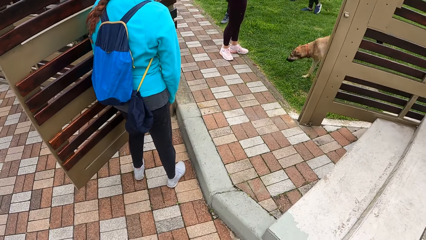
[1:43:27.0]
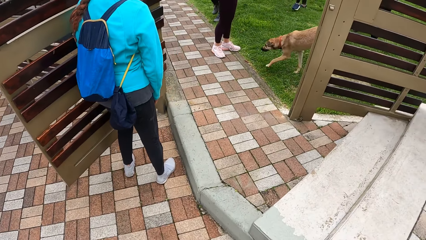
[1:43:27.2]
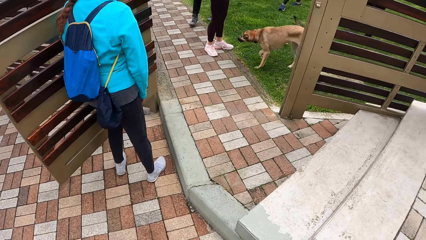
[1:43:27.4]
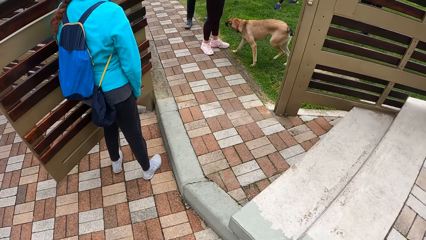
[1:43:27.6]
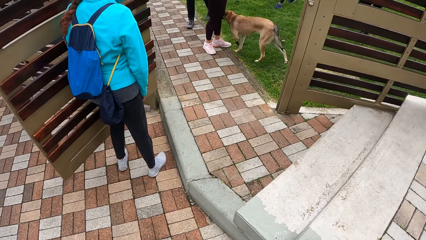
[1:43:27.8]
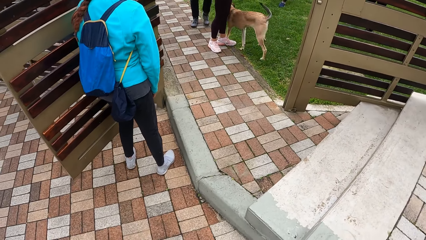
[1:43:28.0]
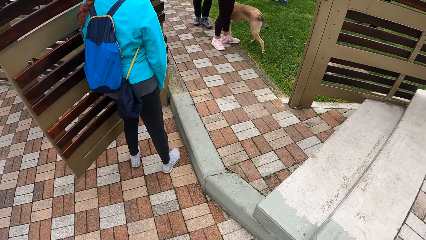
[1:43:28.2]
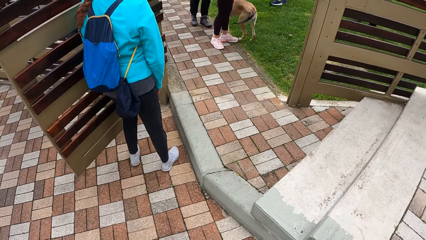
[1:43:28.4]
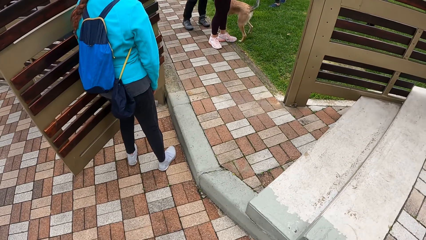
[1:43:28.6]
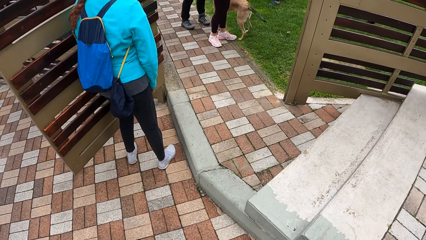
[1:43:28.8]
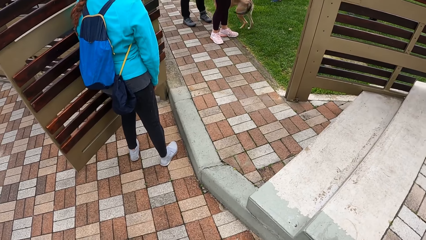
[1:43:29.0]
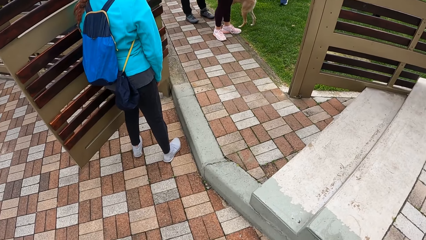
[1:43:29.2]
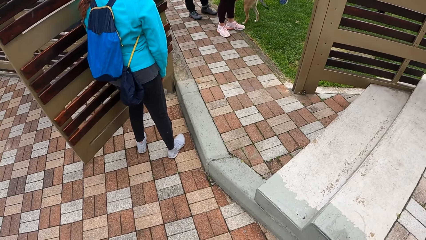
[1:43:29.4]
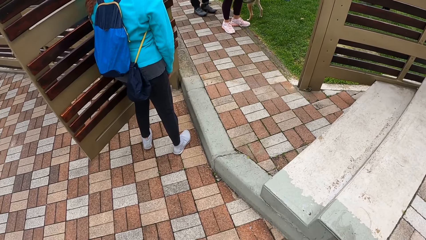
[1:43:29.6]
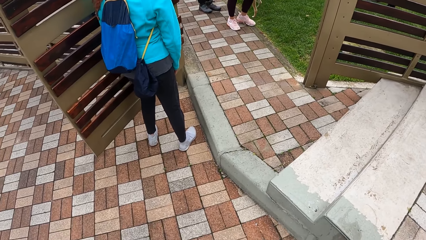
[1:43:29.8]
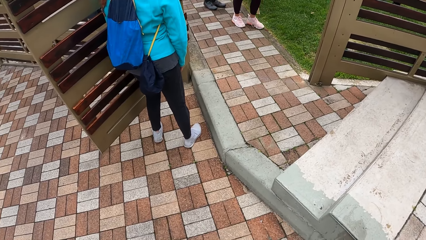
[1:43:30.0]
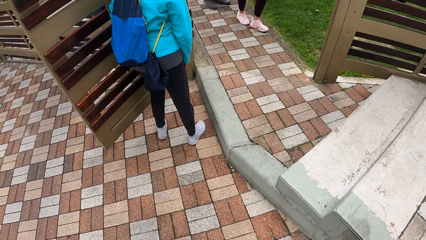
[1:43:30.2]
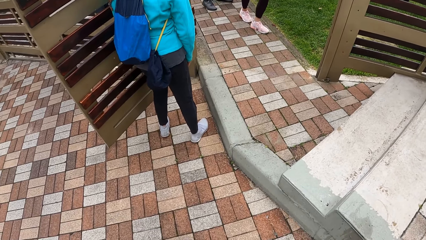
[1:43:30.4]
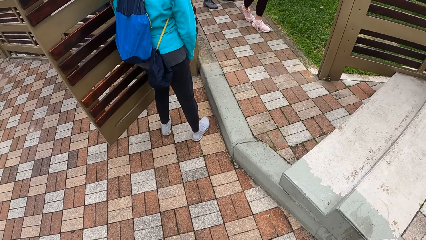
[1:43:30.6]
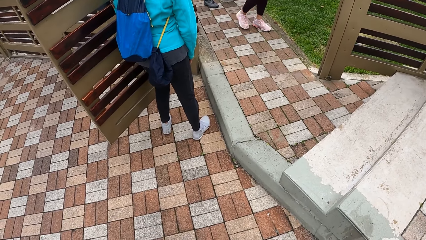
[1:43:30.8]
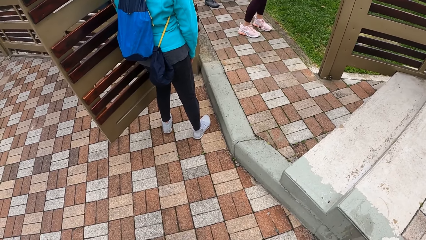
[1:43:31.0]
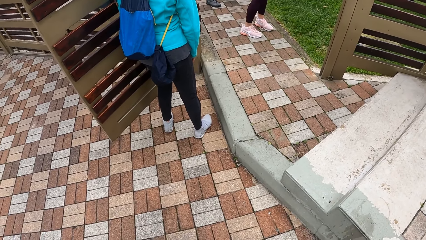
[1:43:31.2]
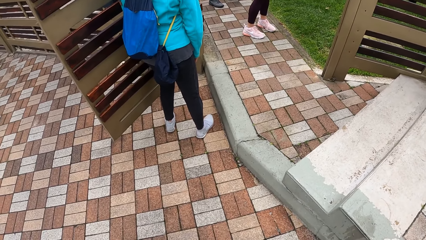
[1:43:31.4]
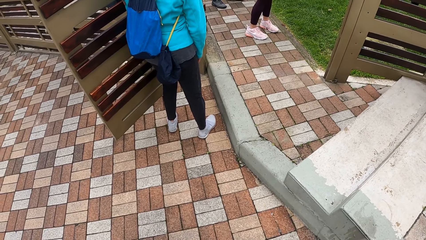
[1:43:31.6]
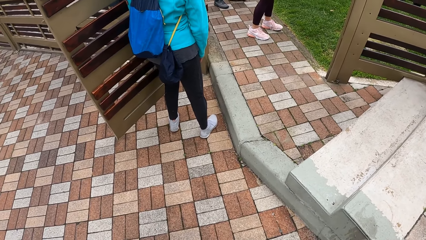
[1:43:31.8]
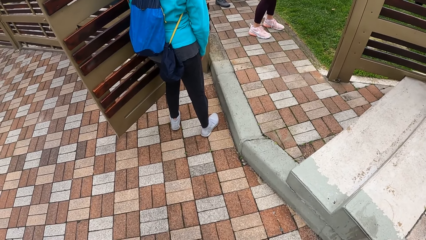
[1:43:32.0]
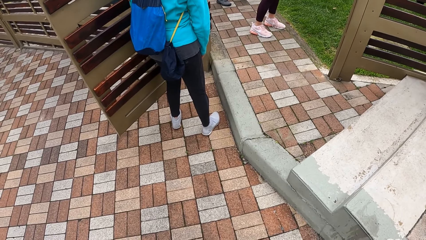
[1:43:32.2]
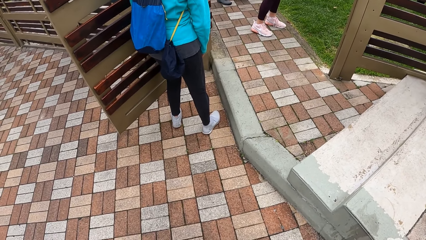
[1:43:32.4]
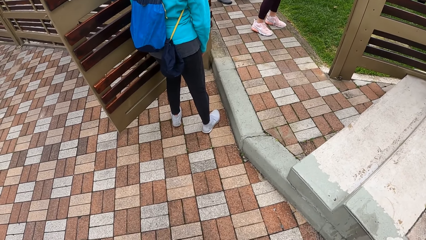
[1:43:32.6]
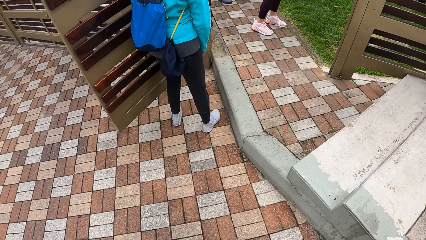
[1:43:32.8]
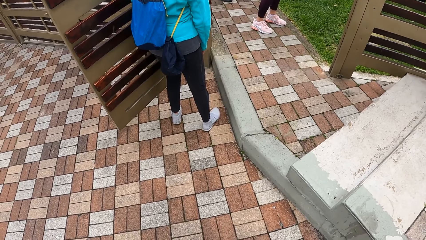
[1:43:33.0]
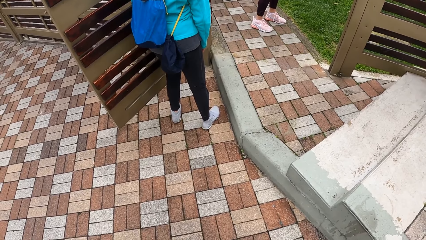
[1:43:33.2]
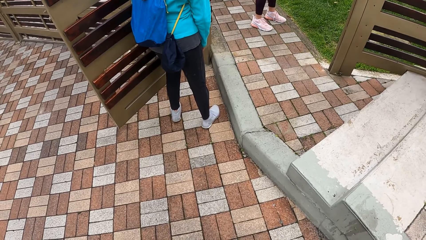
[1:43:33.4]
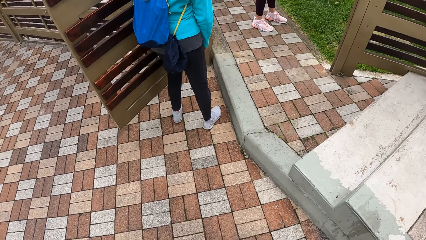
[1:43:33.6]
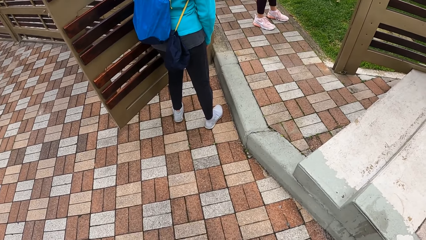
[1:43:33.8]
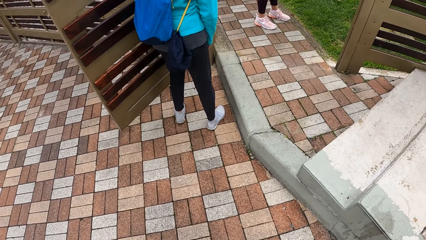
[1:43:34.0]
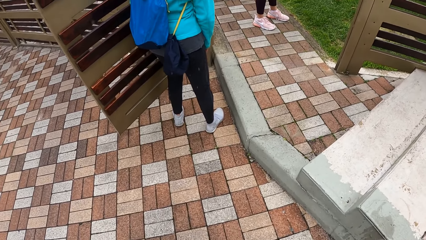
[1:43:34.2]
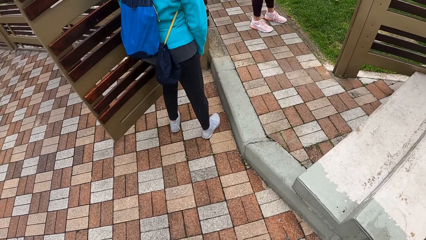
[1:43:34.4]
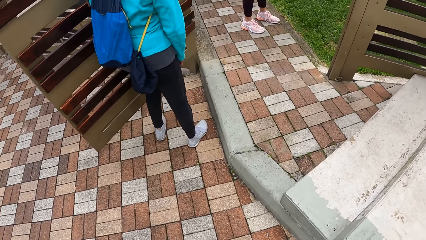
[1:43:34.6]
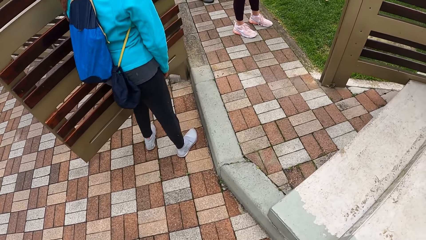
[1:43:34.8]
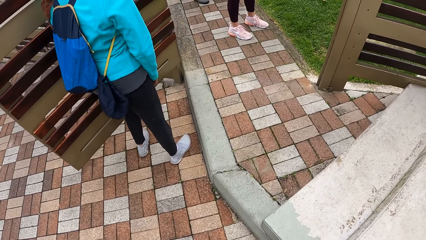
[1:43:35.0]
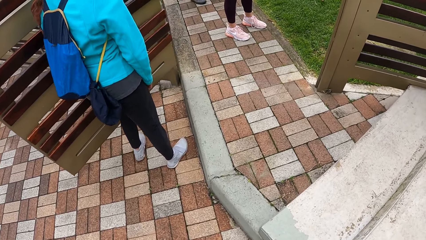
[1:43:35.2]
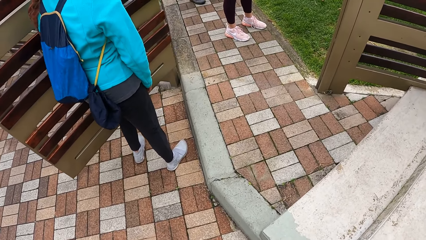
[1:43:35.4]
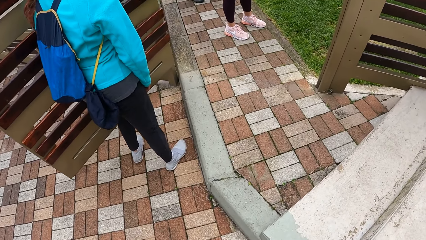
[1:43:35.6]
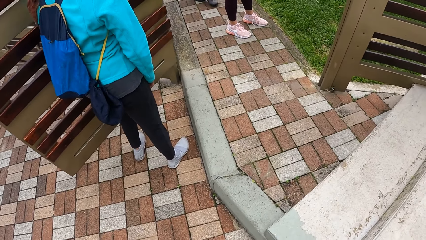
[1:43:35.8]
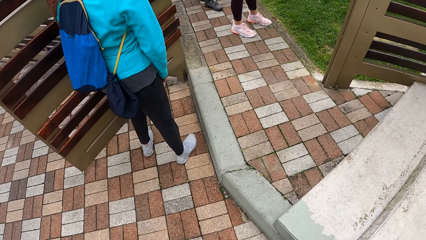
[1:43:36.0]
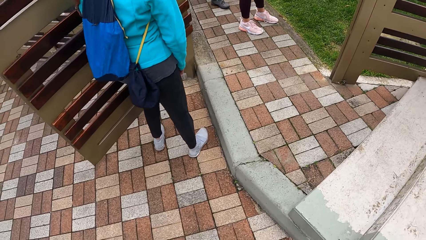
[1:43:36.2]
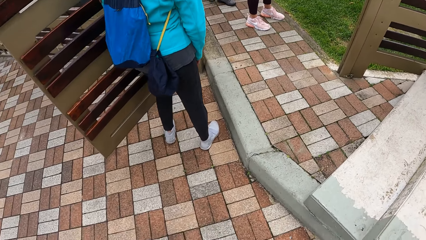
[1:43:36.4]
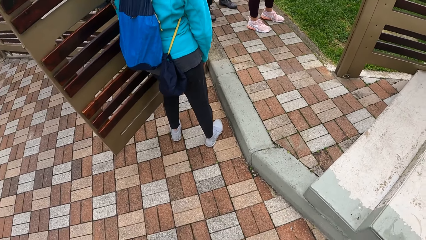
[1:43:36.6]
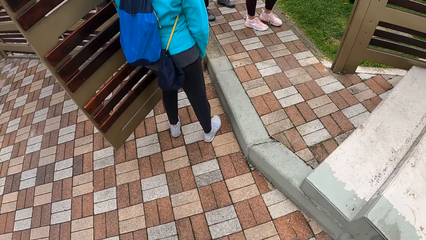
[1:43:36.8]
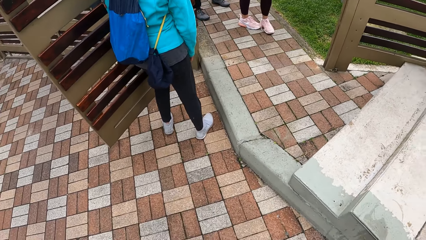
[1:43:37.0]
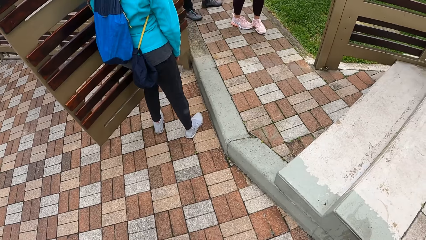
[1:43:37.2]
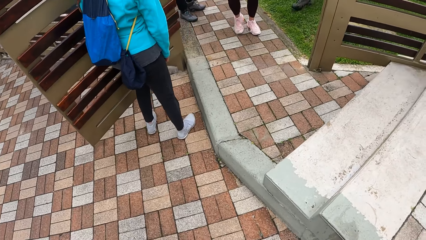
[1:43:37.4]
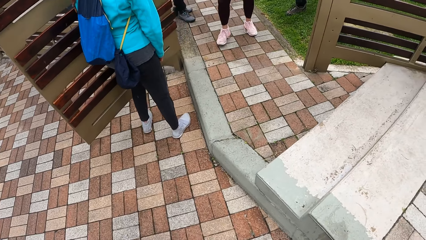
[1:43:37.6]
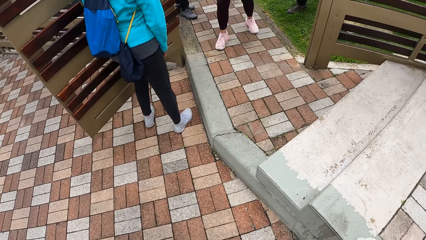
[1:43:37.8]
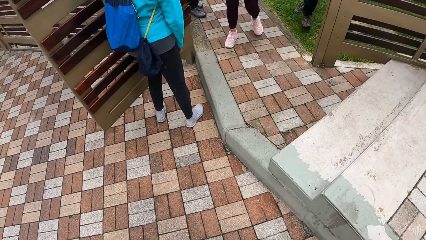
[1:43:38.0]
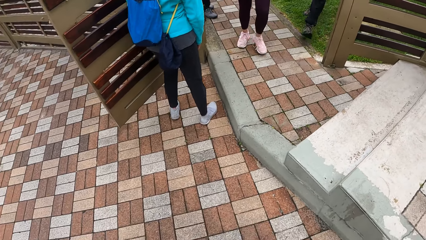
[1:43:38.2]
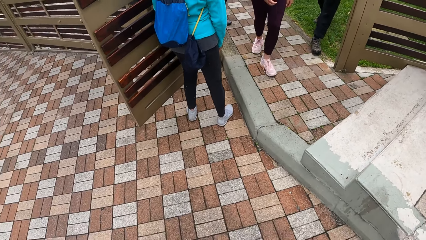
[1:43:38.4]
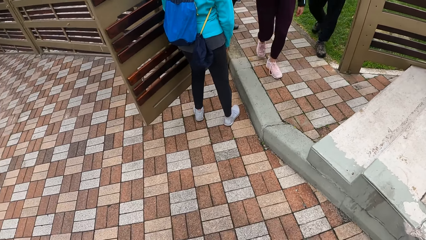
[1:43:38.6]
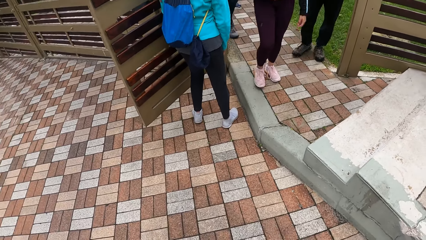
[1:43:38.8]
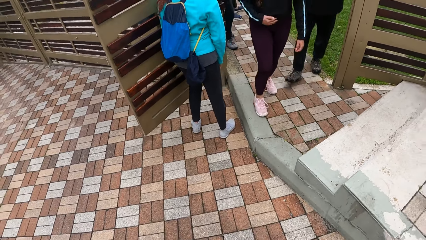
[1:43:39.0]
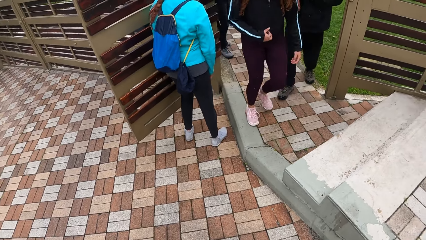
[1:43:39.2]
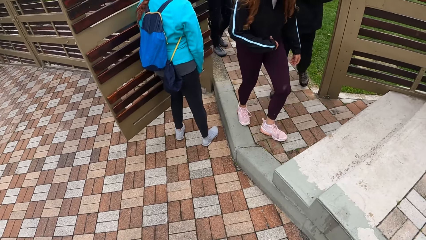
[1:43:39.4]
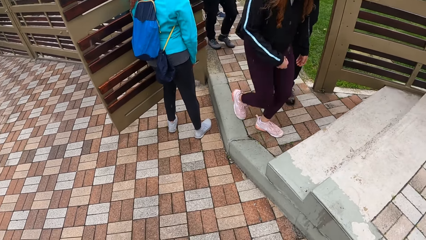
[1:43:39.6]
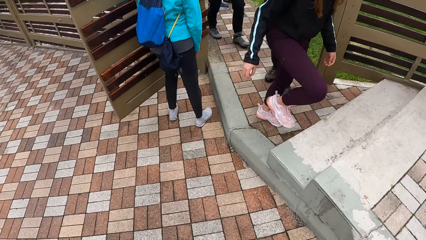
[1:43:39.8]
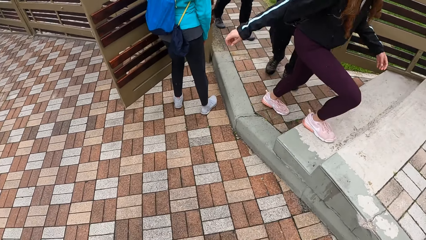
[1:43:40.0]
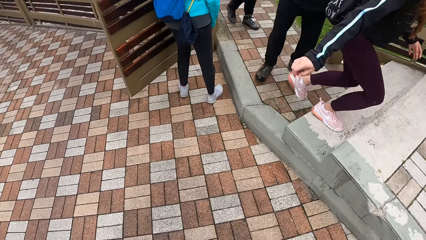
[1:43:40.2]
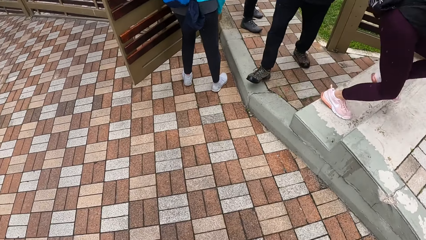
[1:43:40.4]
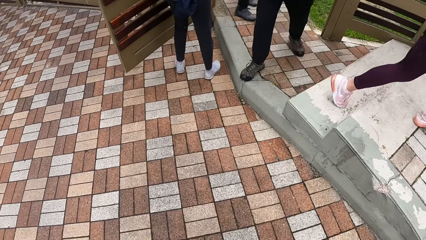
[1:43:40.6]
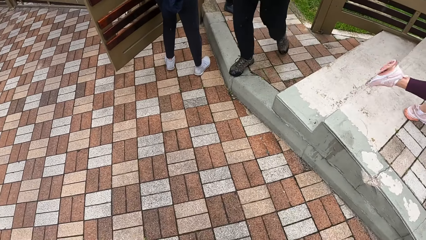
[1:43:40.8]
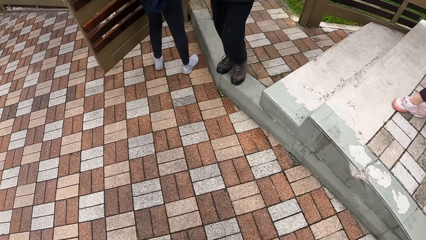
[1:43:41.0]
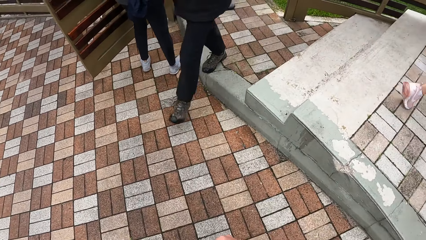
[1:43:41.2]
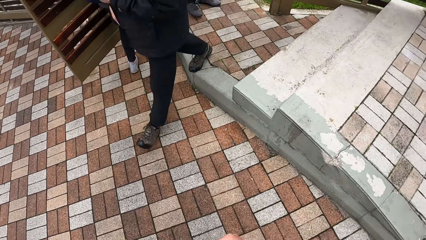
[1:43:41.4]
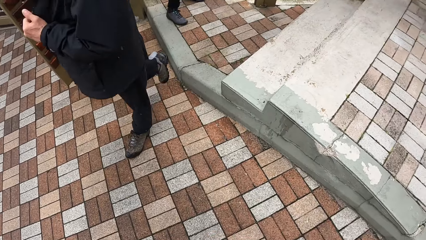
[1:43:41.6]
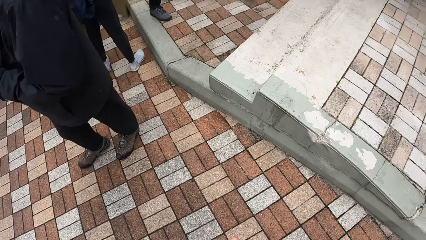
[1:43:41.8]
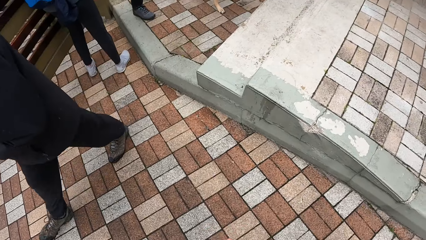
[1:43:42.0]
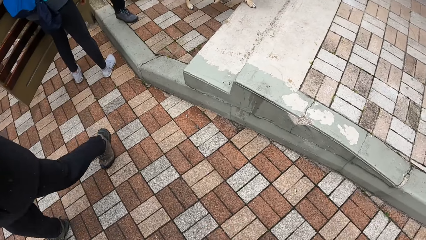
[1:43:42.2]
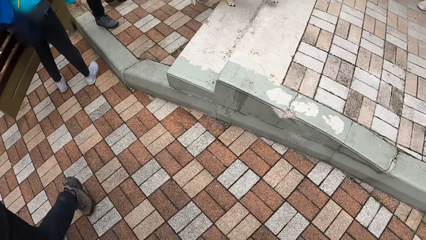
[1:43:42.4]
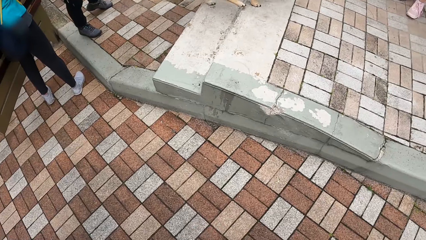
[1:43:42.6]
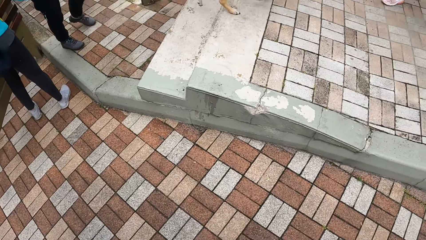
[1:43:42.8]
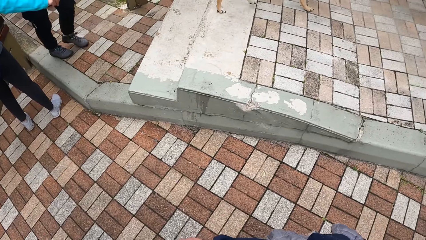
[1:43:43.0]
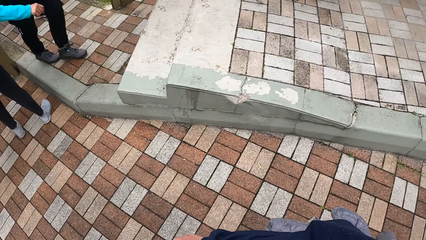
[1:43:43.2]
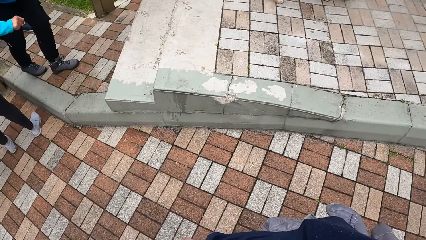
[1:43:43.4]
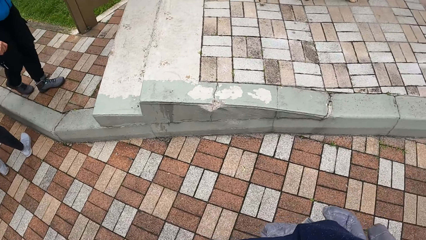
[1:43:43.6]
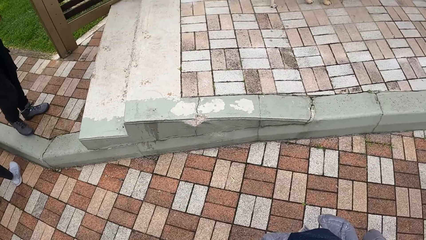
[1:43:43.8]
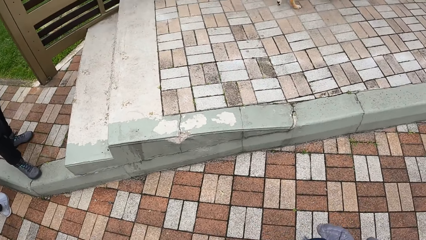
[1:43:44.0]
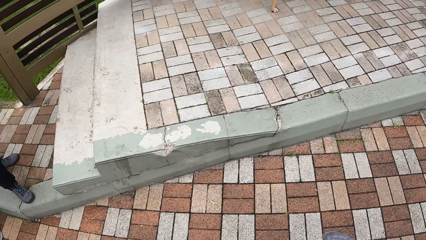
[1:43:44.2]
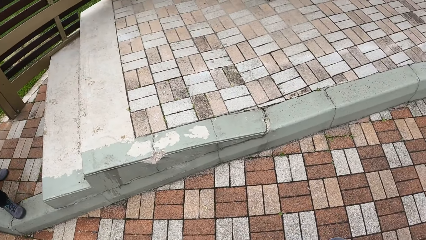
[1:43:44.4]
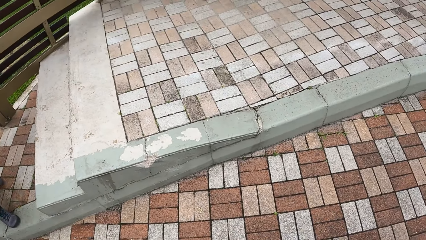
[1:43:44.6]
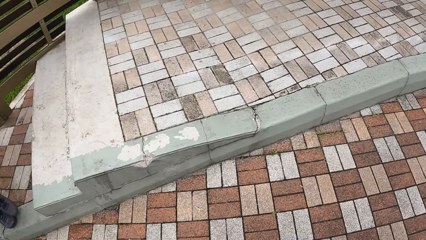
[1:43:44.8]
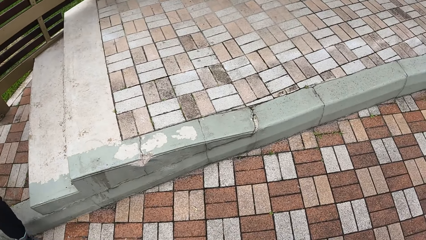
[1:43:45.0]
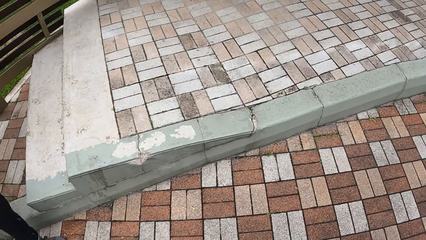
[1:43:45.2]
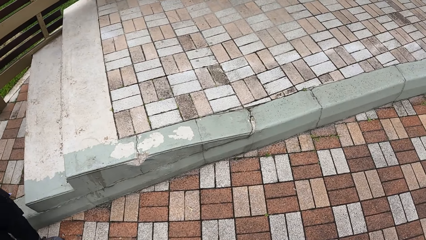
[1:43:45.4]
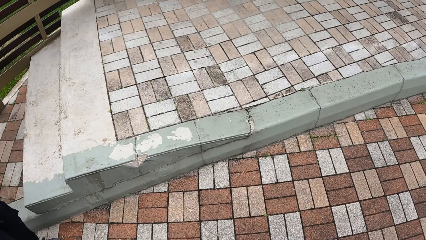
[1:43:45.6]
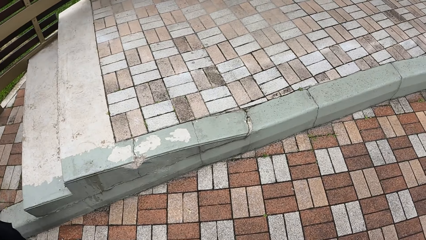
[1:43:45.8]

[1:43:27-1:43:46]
The camera wearer stands on the pavement. A lady goes up the steps. A man walks inside the gate.
